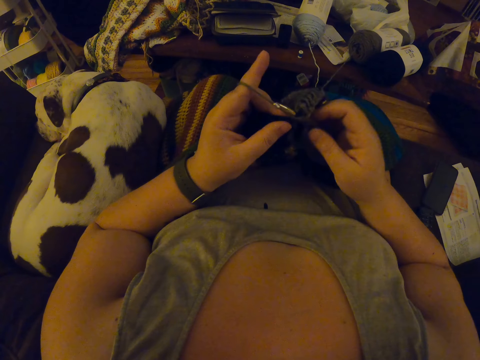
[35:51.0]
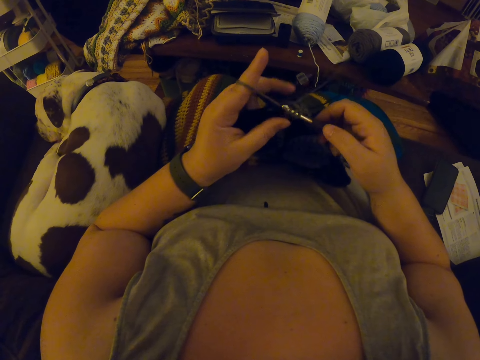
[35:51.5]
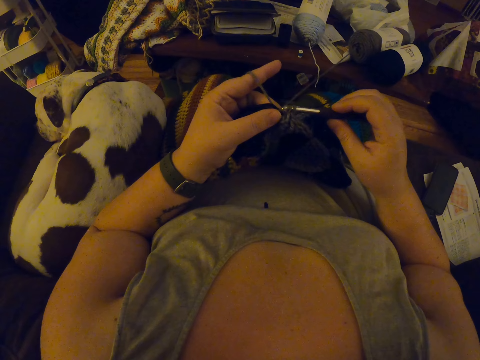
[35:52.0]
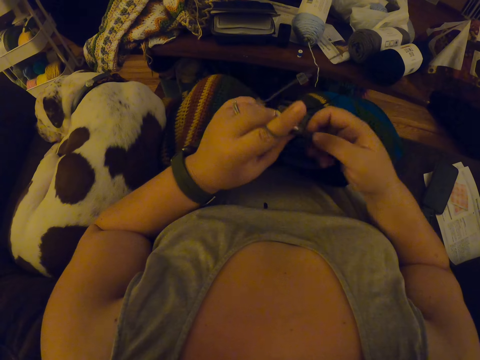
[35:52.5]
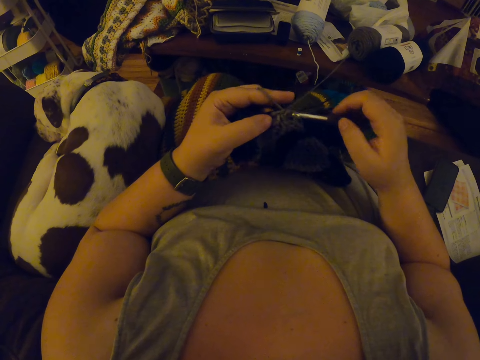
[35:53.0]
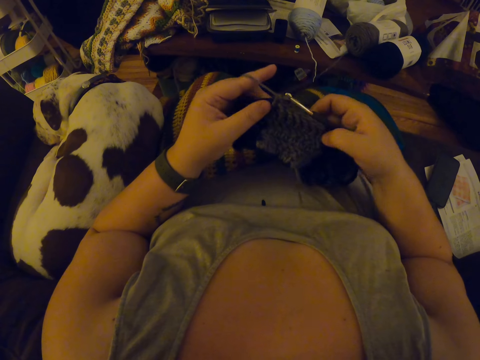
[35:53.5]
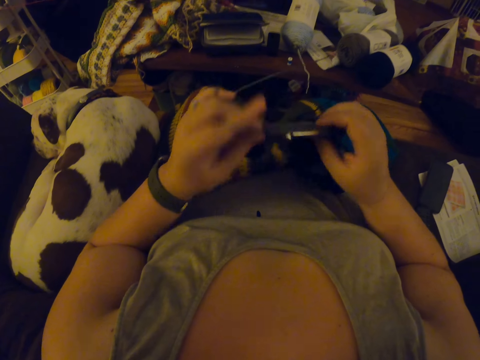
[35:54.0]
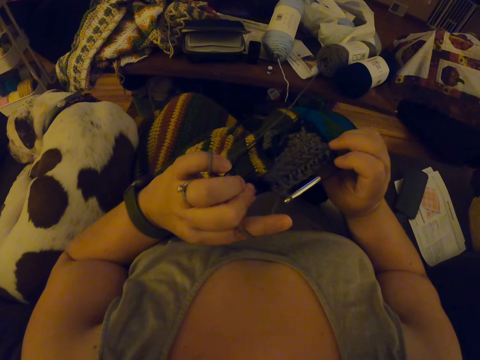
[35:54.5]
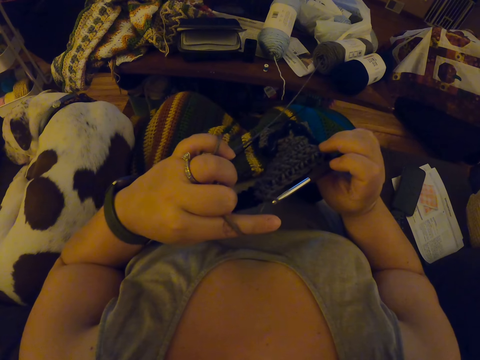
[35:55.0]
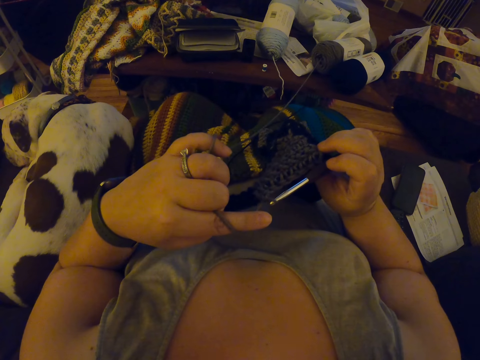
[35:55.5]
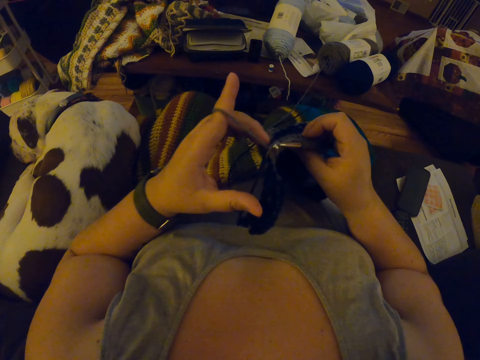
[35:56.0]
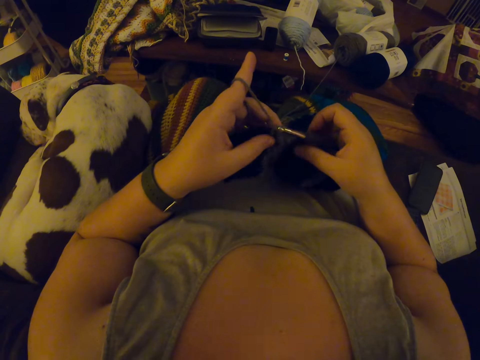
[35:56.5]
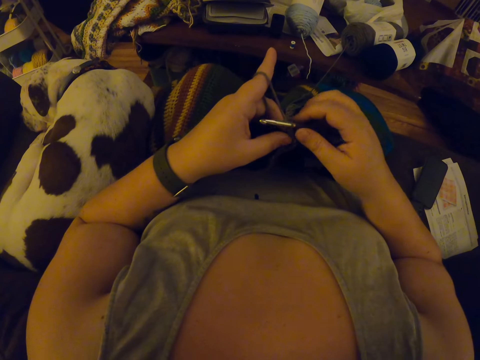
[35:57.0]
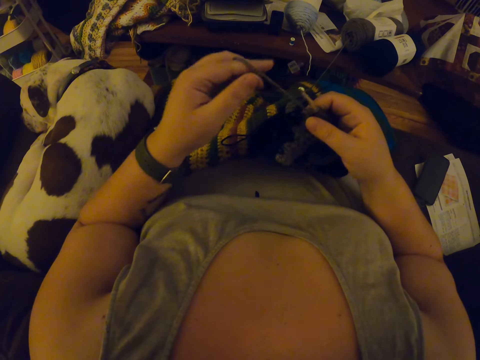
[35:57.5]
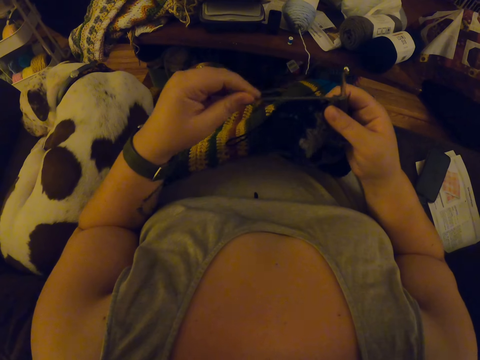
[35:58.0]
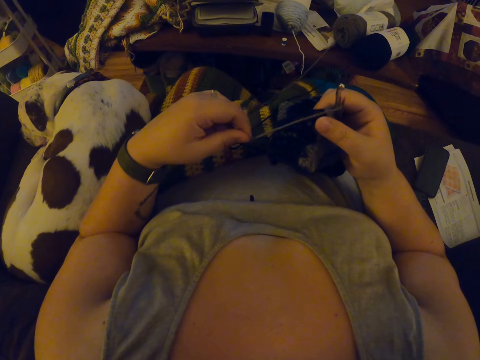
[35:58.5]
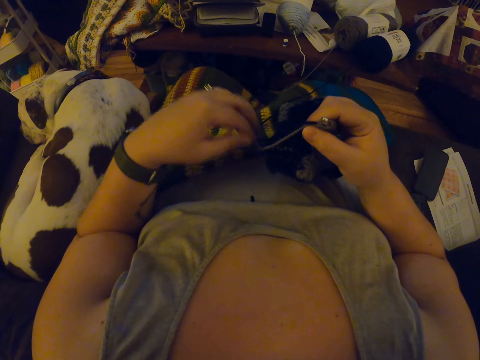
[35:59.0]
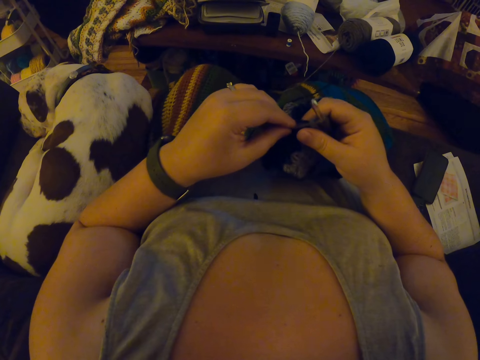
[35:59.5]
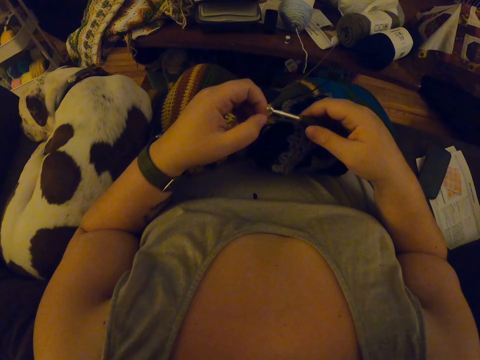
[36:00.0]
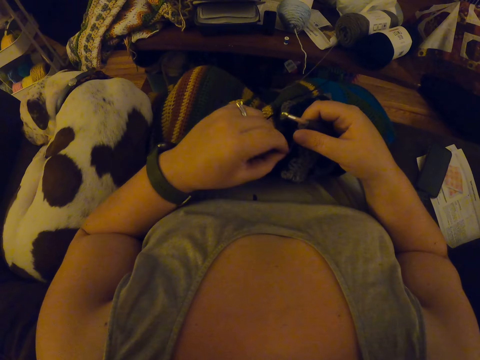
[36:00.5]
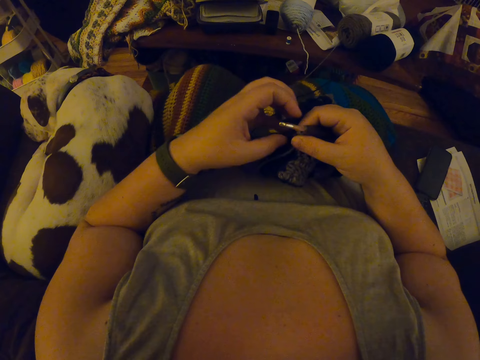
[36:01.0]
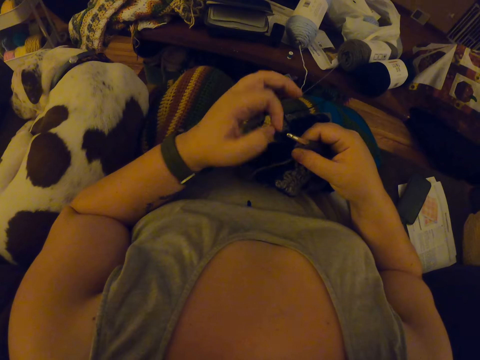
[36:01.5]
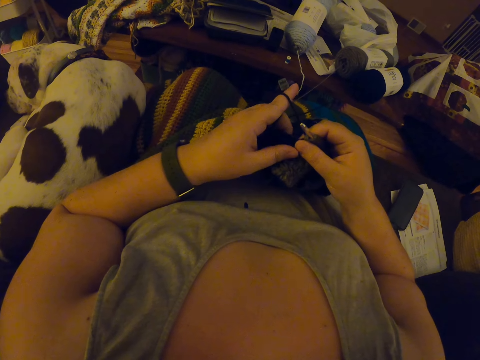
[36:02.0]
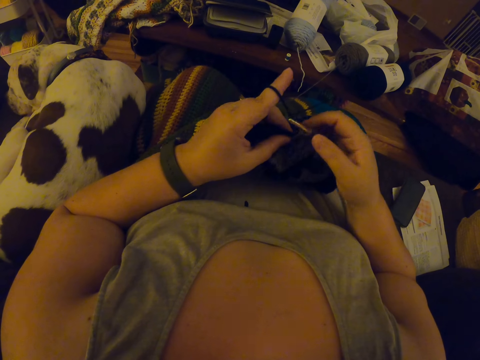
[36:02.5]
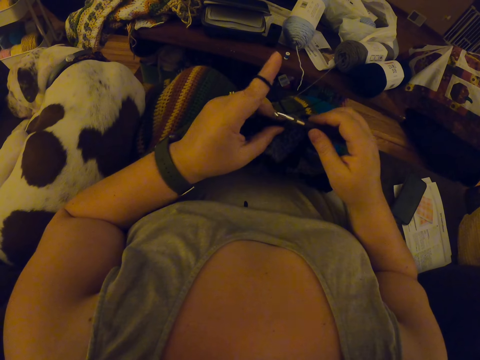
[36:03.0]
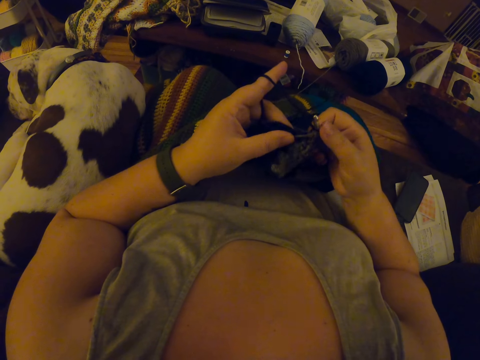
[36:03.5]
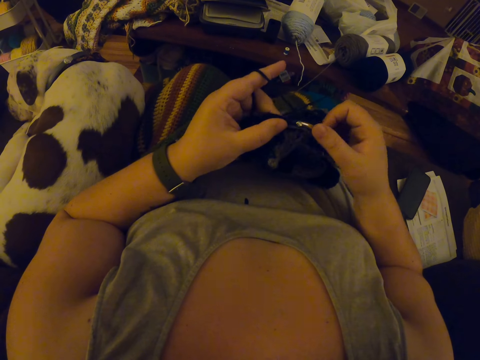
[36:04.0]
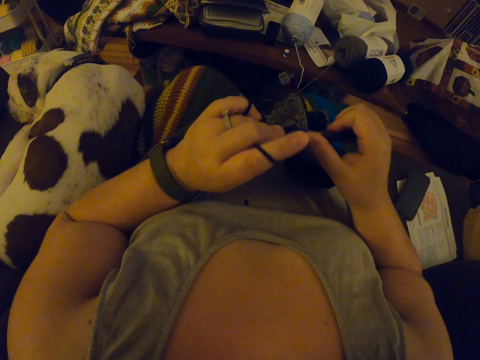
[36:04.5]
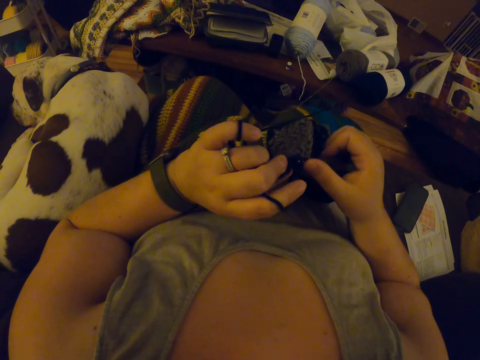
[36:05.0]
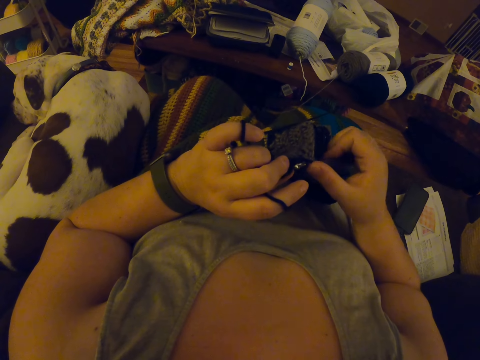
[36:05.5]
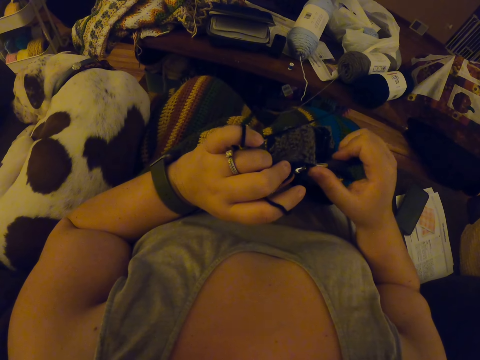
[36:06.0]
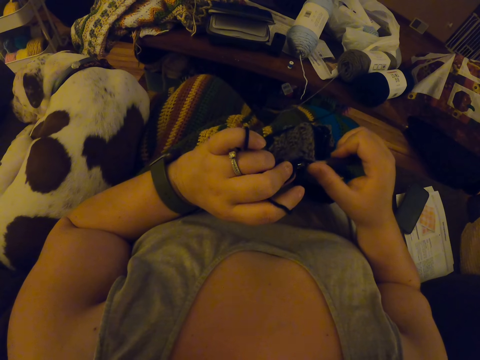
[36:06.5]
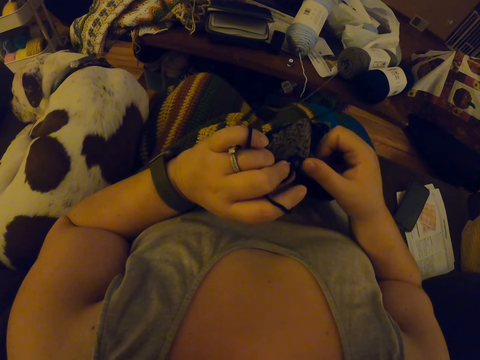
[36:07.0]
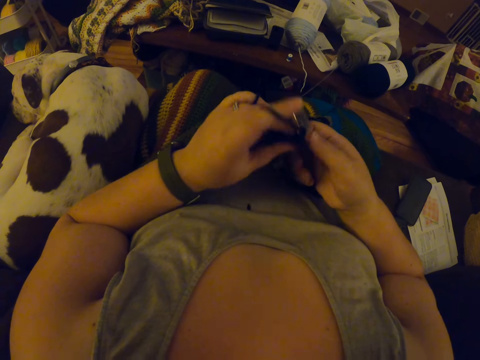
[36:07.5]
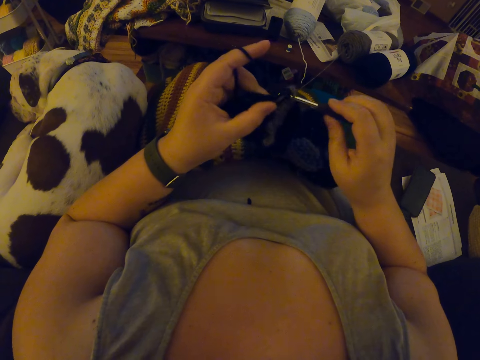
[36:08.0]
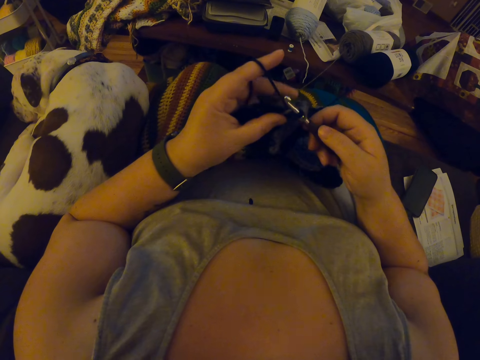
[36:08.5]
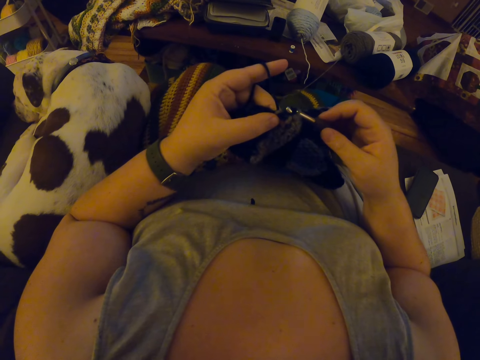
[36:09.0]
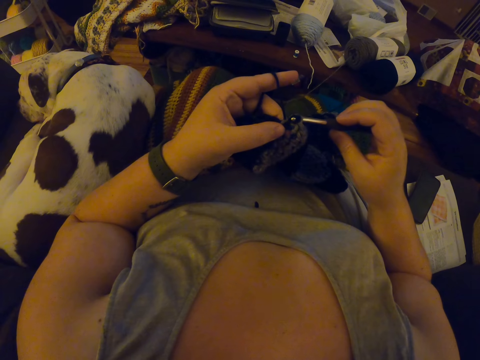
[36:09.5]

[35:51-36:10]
The camera wearer moves a yarn with her finger. She aligns the yarn on the garment. She twists the yarn on her finger. She knits the garment with the yarn and a crochet hook.

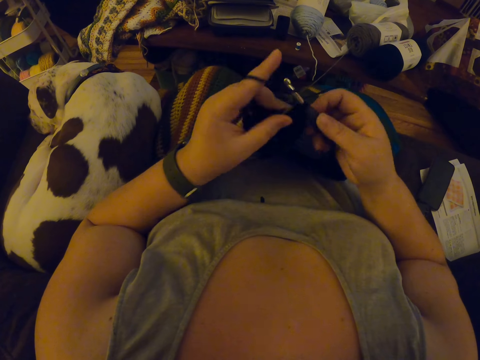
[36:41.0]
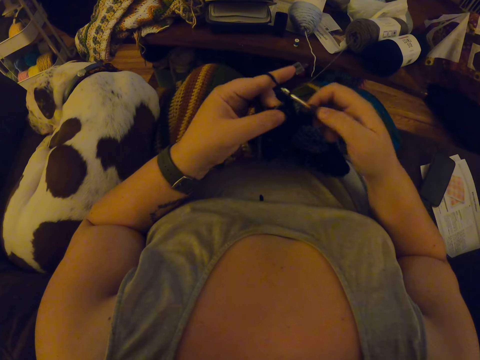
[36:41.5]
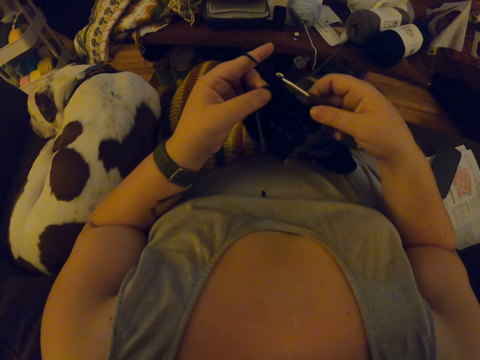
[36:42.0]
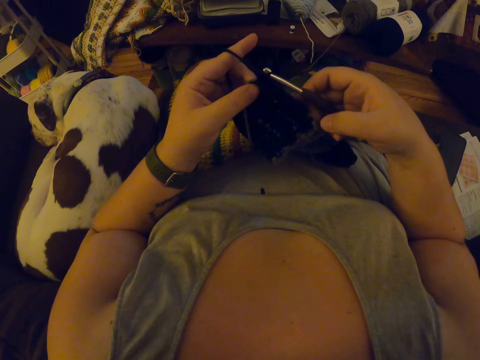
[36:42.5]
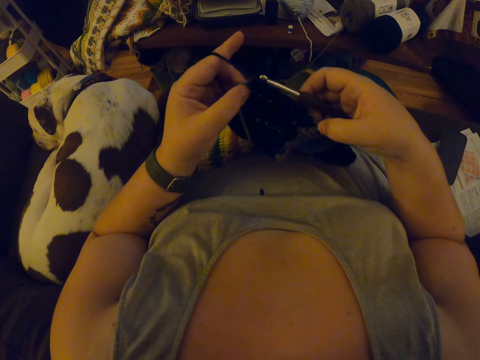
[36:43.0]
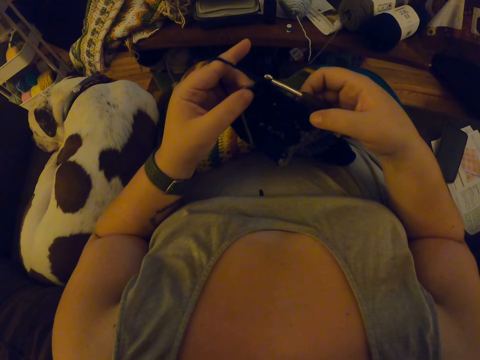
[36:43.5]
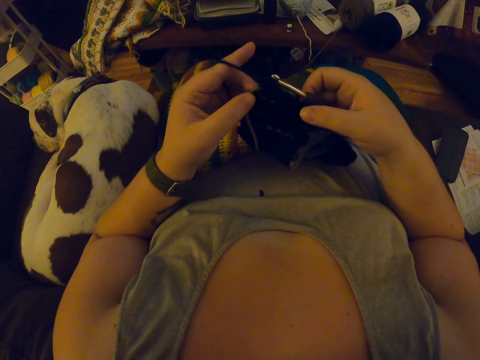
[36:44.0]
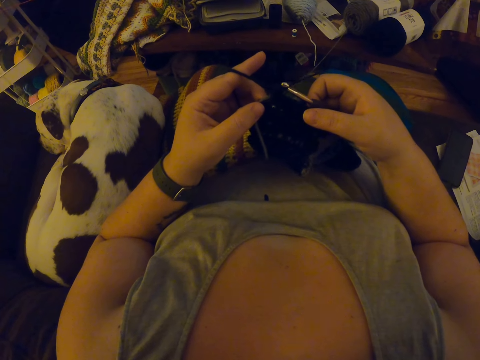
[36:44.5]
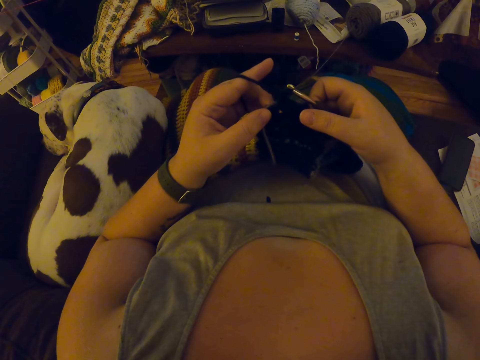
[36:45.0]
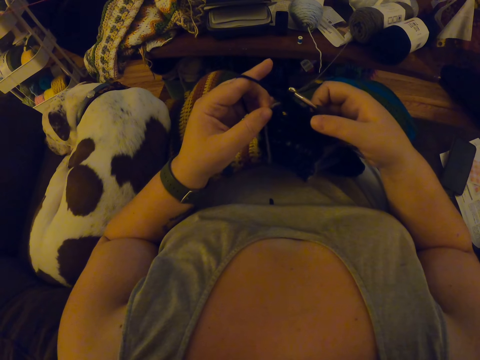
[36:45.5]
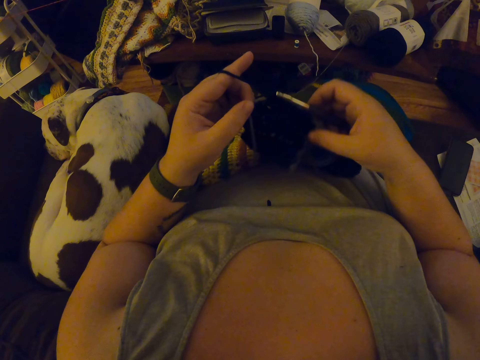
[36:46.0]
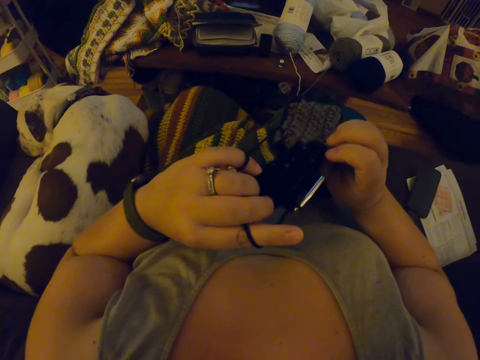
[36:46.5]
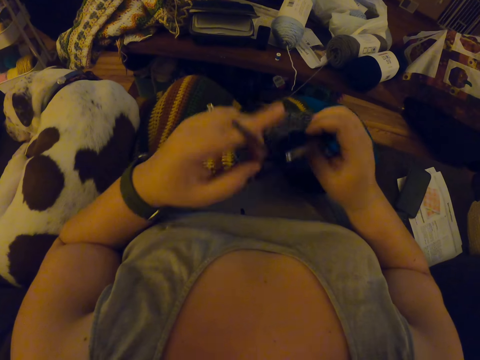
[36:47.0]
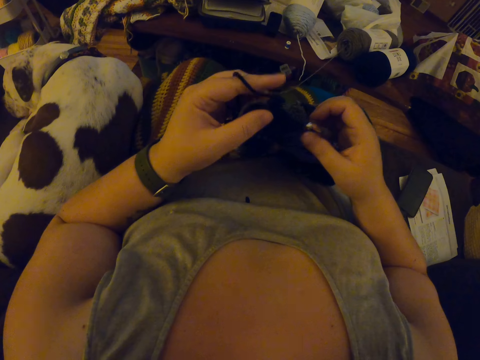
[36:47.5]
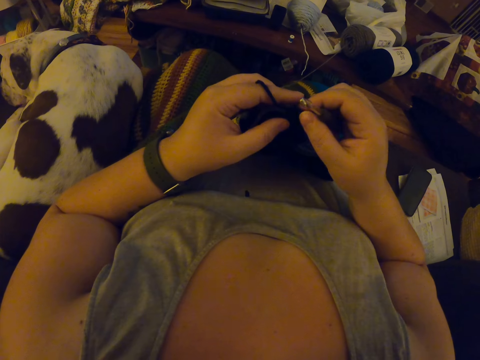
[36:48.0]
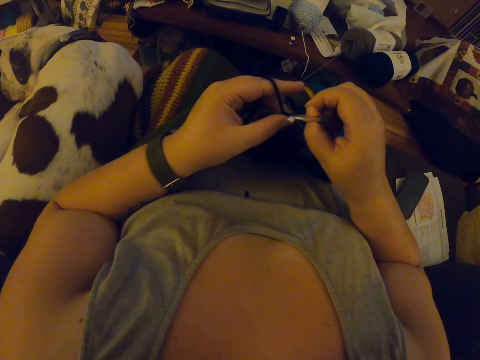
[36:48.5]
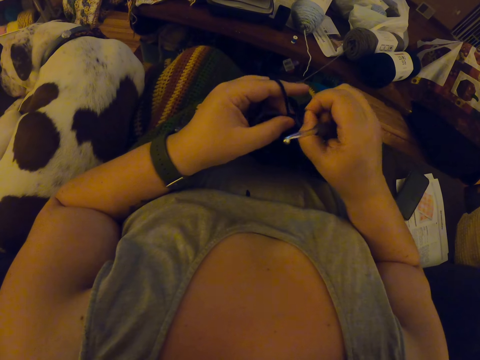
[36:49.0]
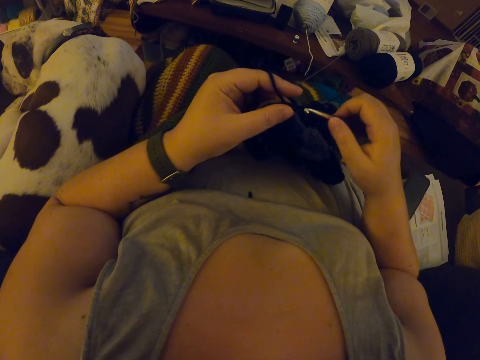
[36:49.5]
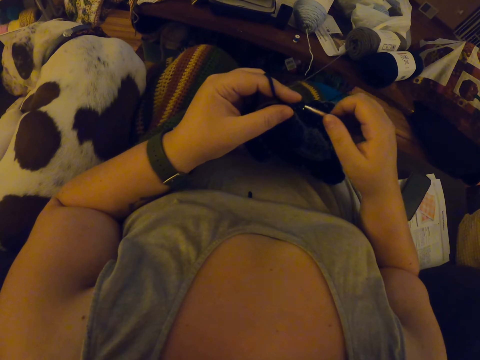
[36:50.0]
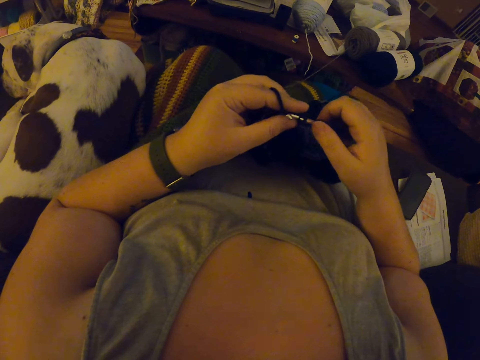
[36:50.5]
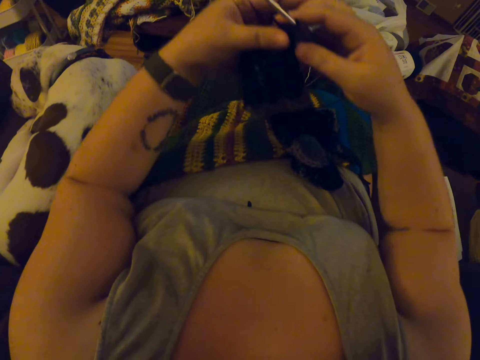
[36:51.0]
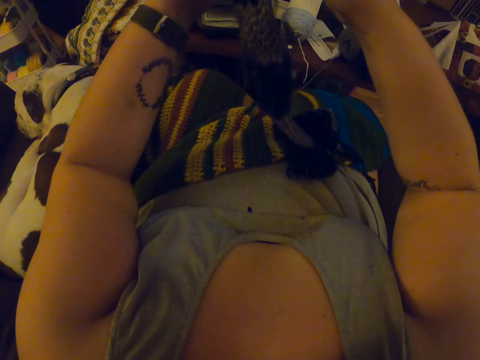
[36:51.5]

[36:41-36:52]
The camera wearer looks at the garment. She adjusts the crochet with her right hand. She pulls the yarn. She inserts the hook in the loop.
